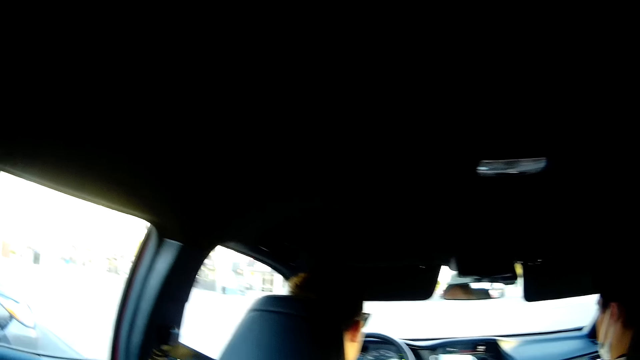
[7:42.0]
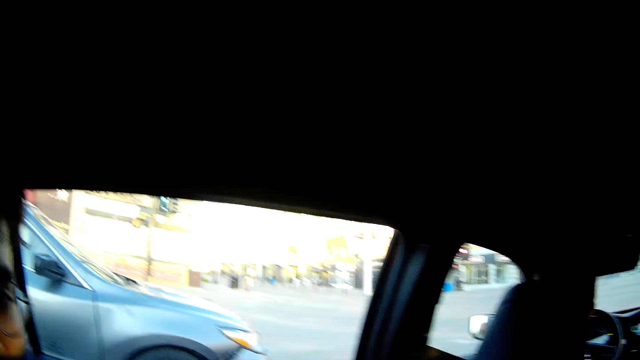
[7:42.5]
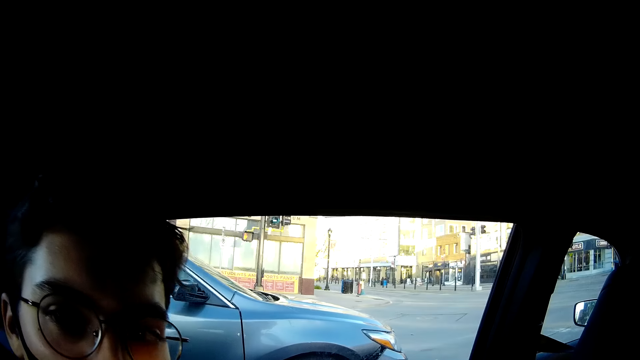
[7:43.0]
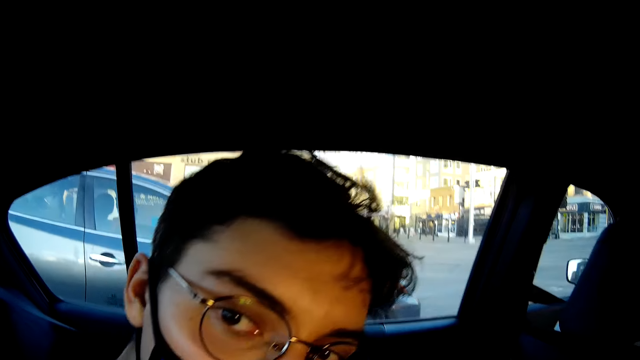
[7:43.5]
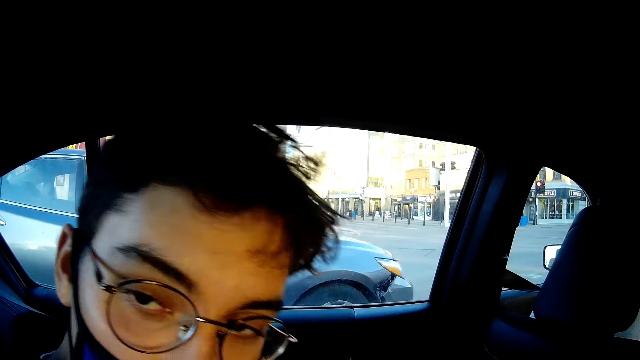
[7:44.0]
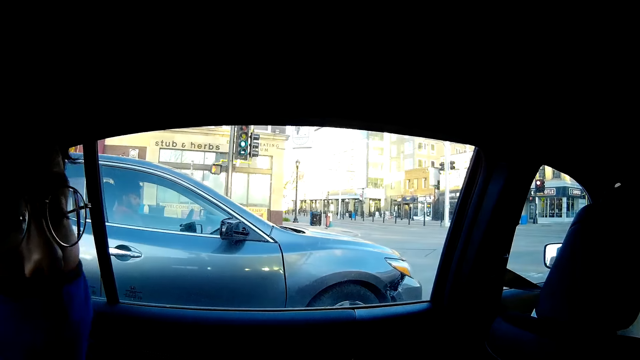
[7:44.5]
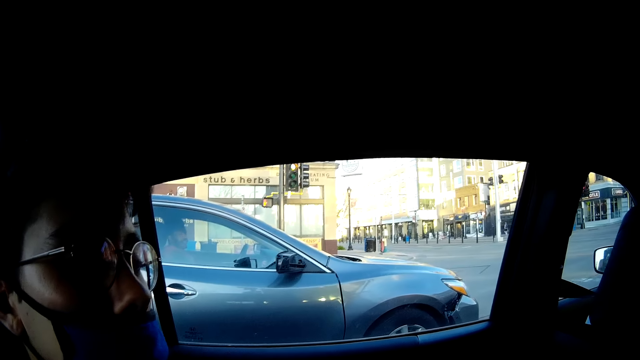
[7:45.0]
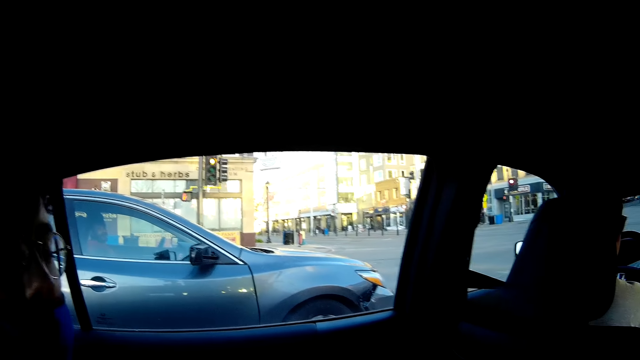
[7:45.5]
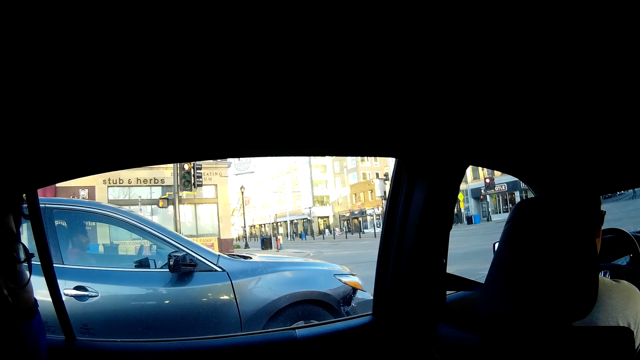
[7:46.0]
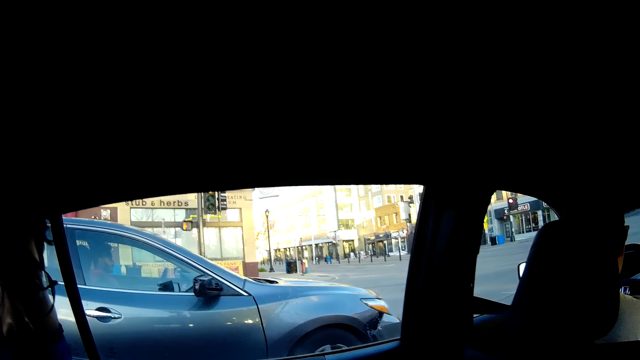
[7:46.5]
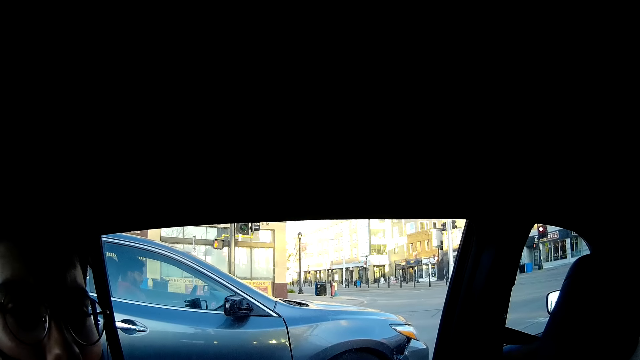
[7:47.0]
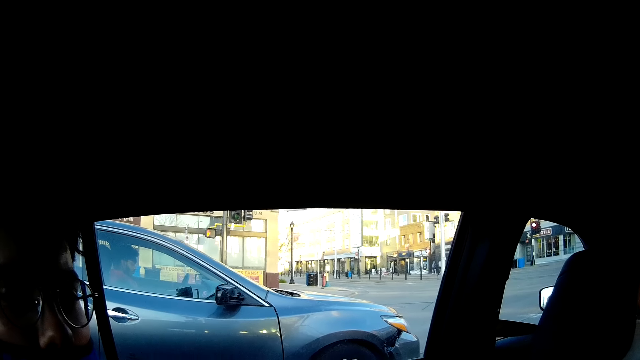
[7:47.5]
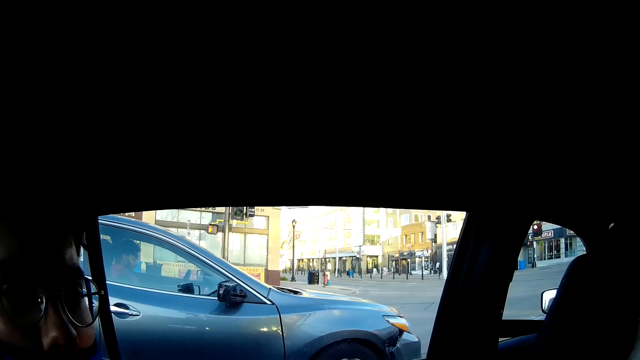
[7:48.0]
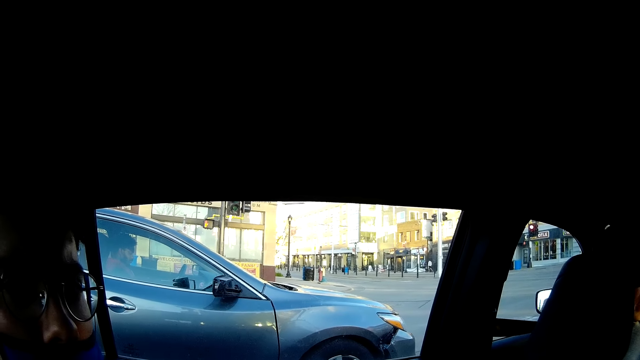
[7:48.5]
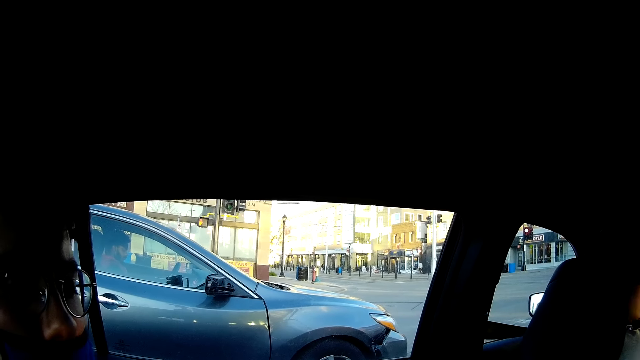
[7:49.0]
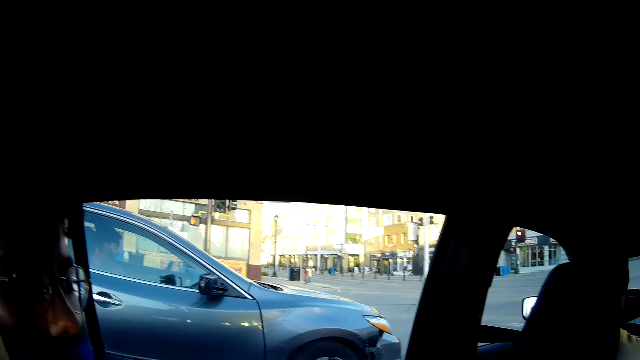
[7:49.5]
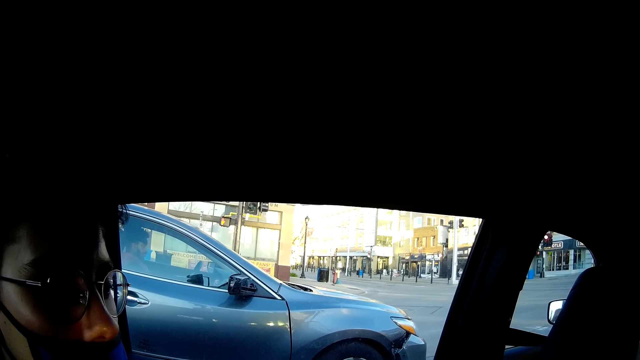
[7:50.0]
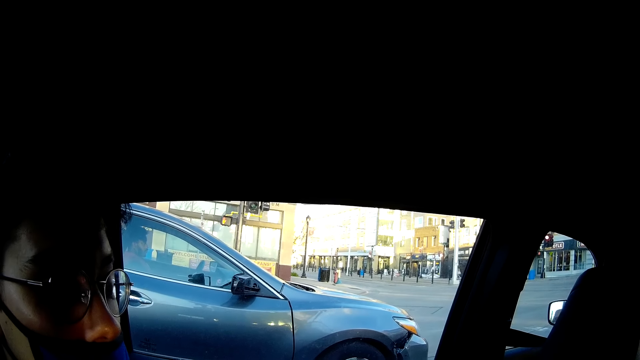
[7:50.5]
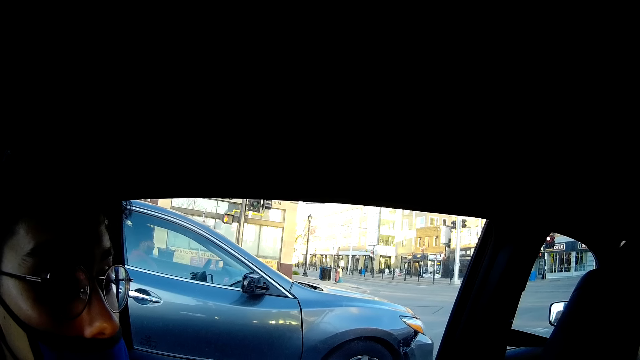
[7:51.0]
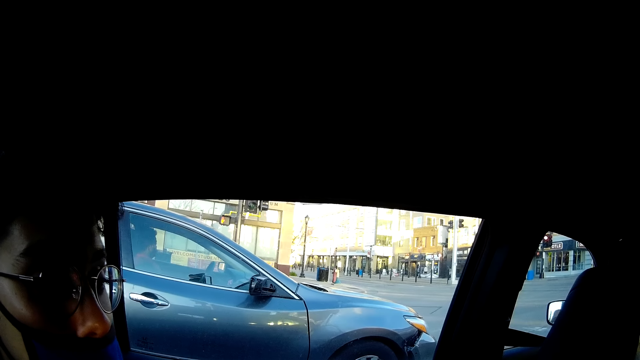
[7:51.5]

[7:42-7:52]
The camera wearer turns towards someone. They converse with the rest.

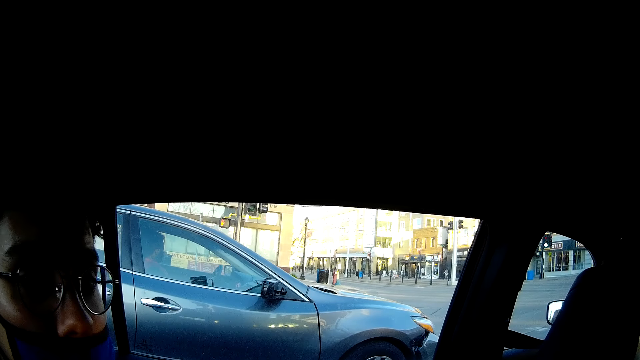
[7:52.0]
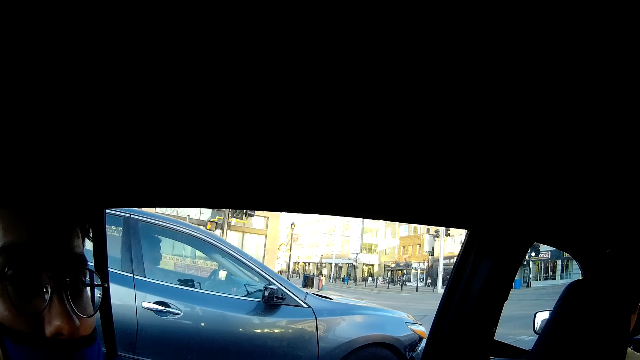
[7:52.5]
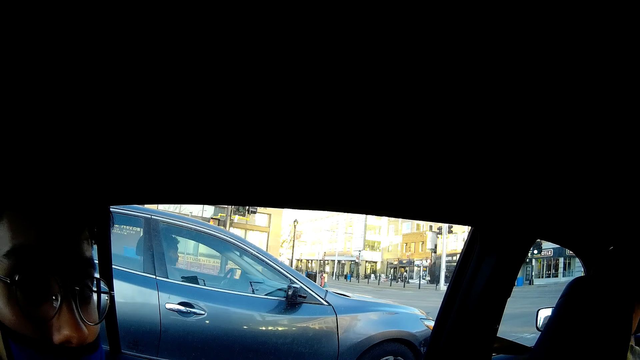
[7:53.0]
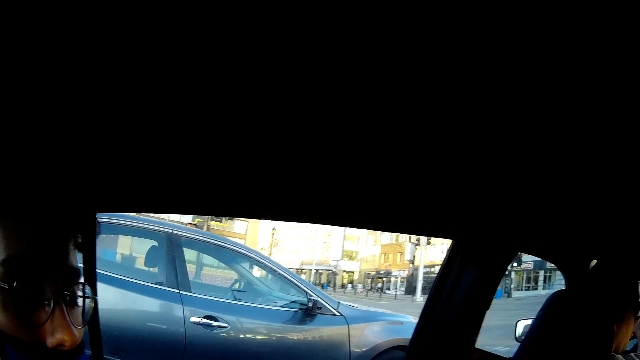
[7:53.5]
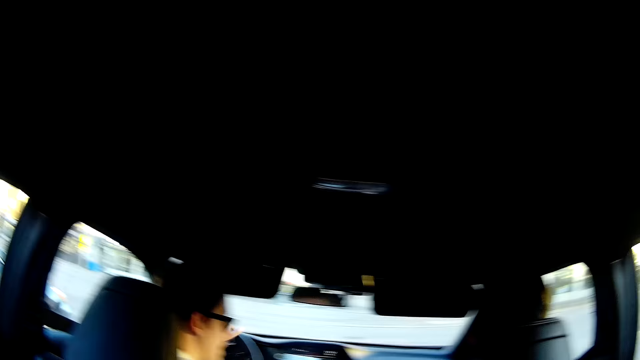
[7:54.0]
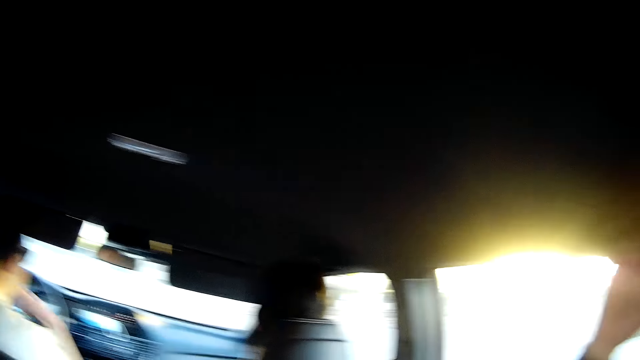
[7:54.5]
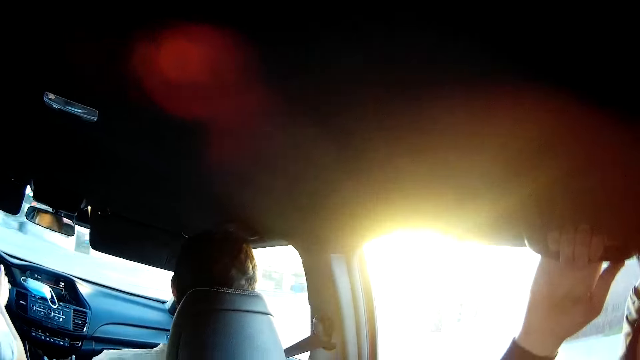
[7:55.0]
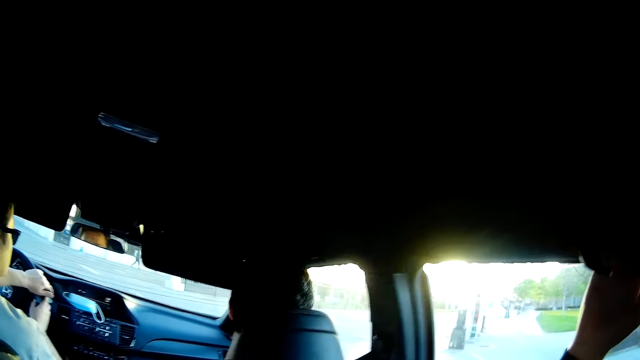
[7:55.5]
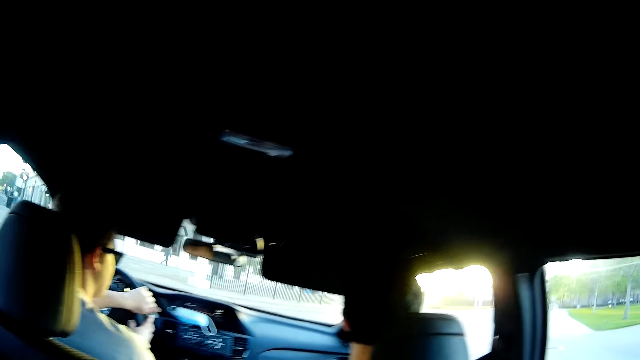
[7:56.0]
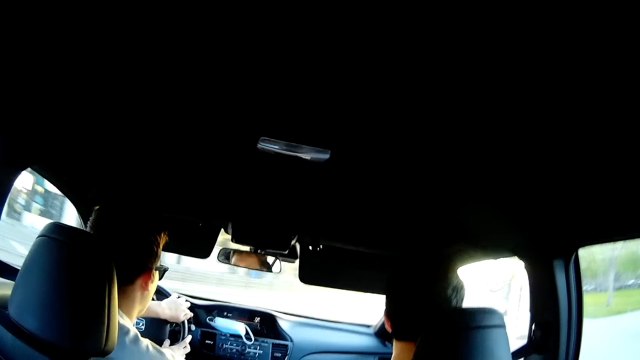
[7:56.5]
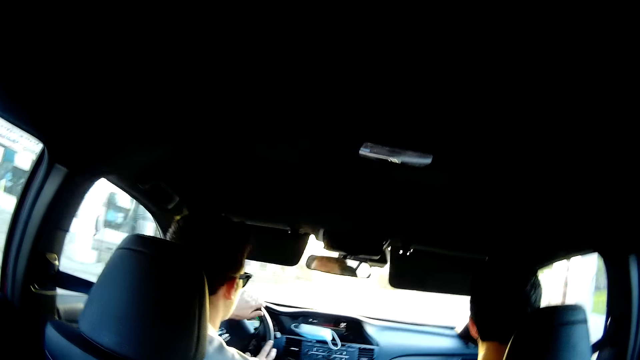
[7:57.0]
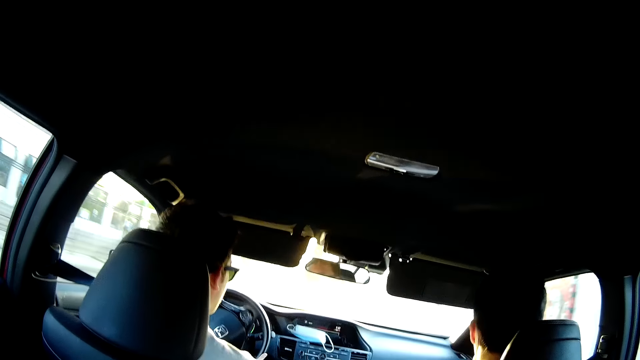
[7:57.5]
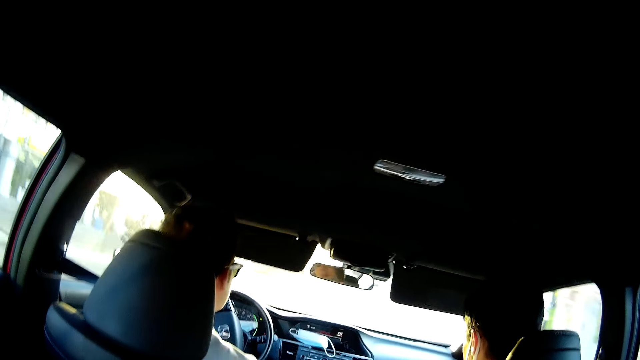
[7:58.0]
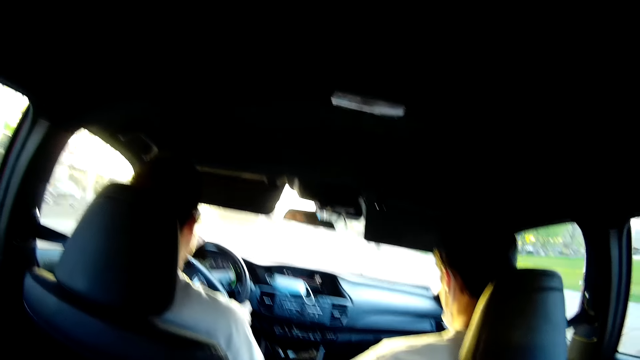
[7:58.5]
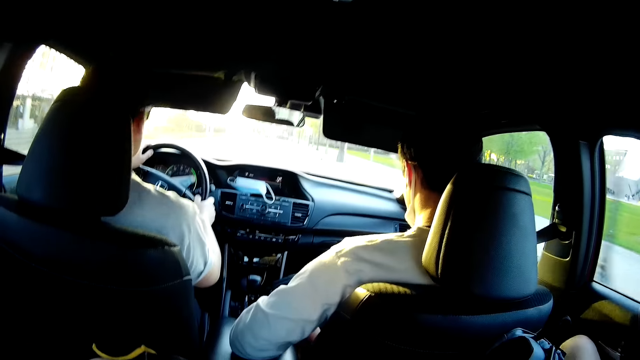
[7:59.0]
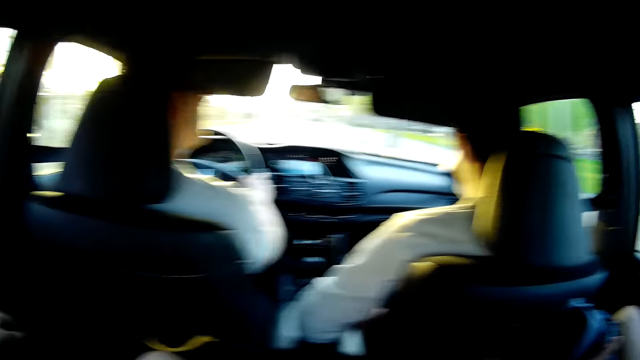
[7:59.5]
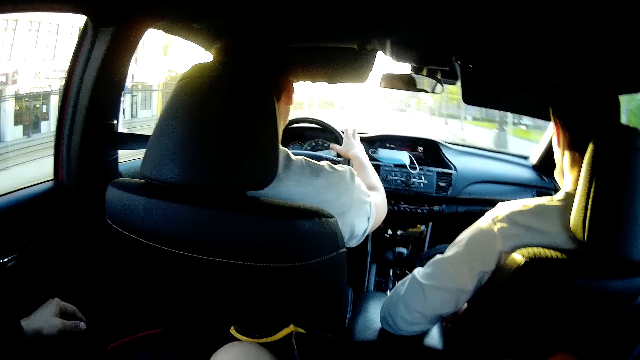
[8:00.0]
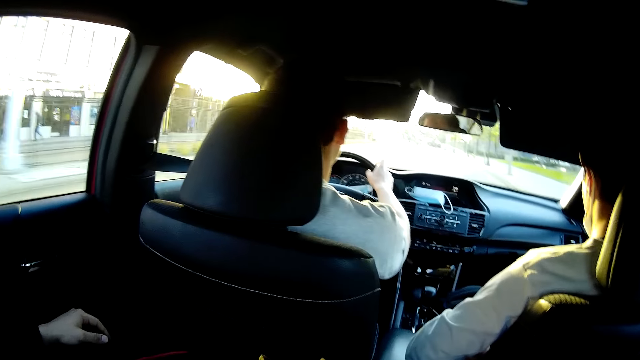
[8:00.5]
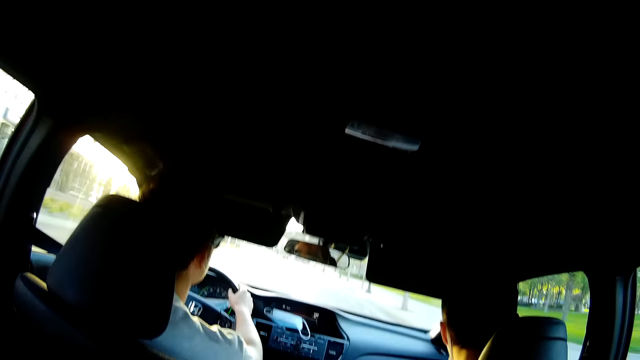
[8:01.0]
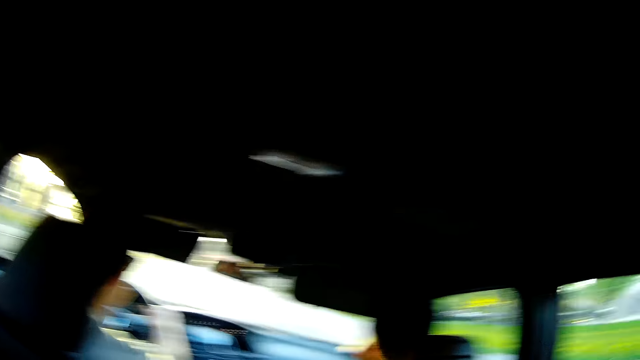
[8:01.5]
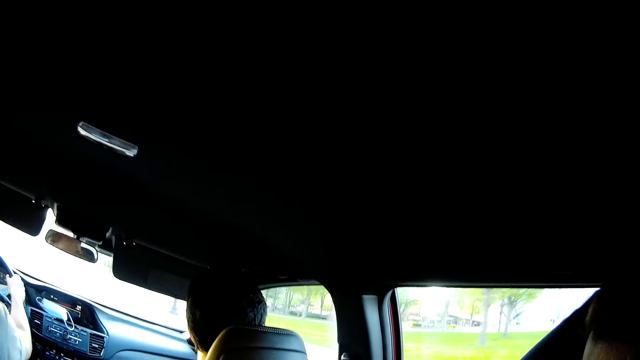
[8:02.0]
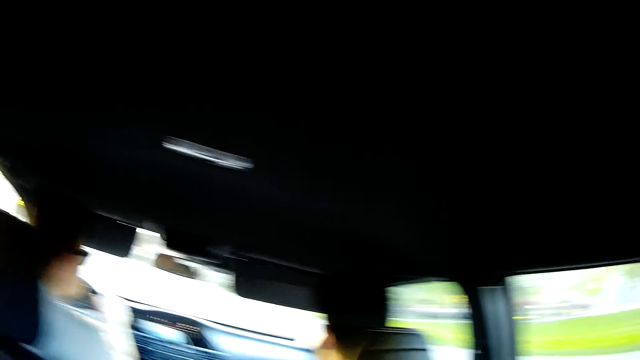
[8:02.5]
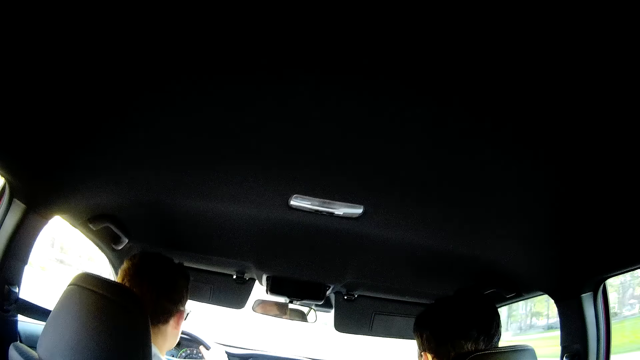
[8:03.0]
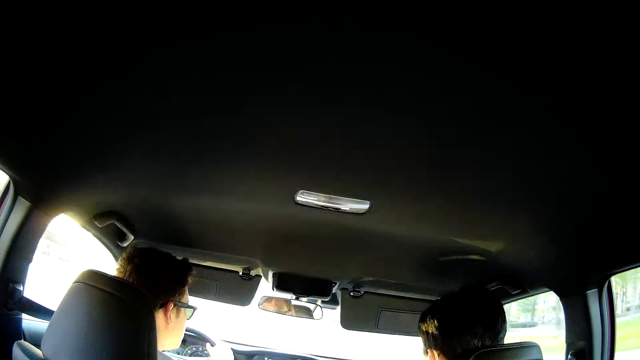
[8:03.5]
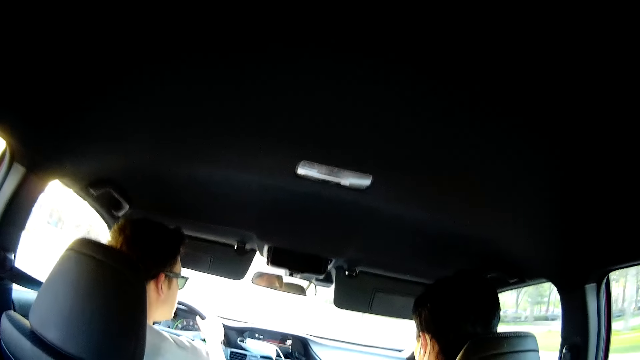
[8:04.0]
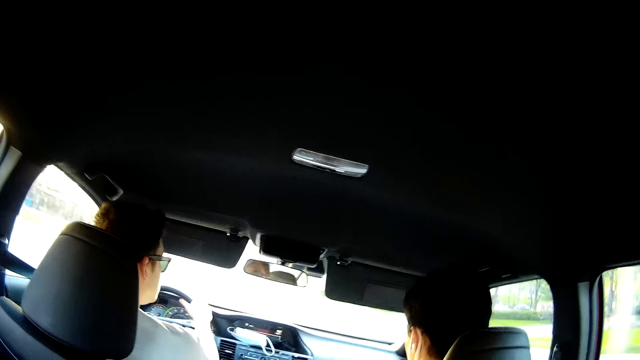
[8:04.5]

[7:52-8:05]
The camera wearer looks around the car. A man drives the car. The camera wearer looks around the car.
